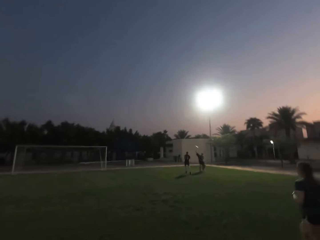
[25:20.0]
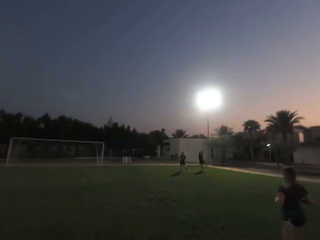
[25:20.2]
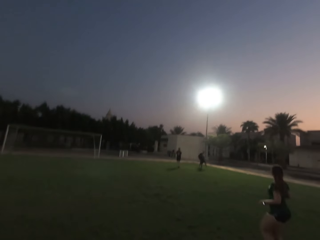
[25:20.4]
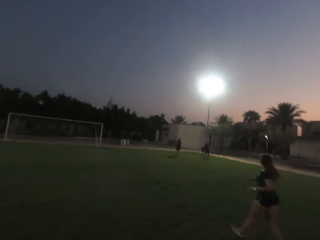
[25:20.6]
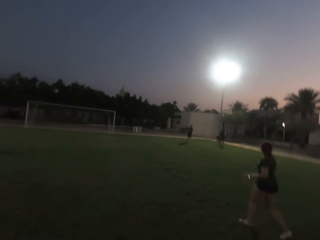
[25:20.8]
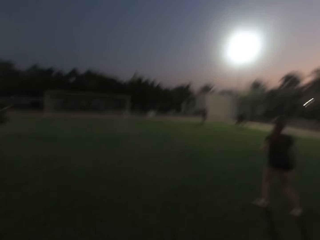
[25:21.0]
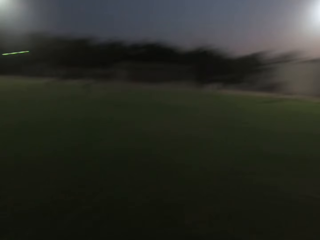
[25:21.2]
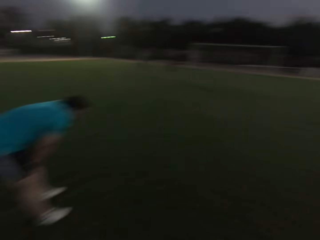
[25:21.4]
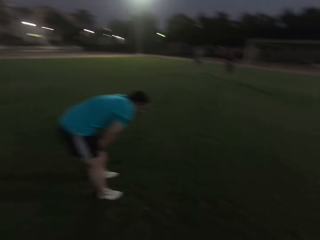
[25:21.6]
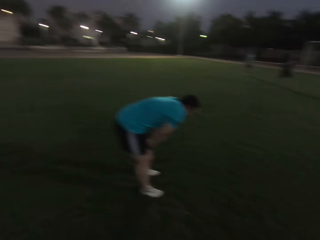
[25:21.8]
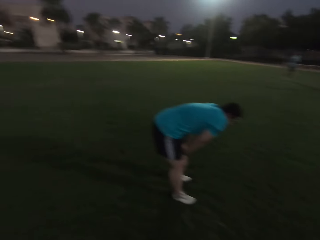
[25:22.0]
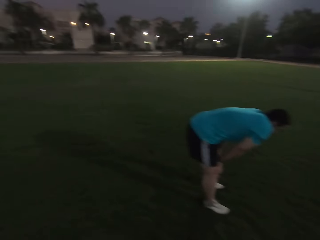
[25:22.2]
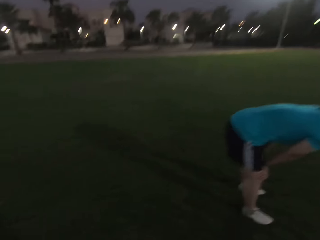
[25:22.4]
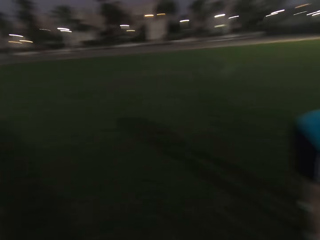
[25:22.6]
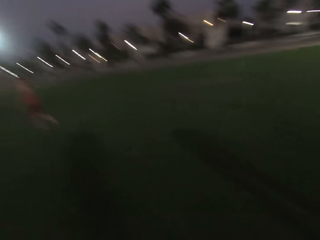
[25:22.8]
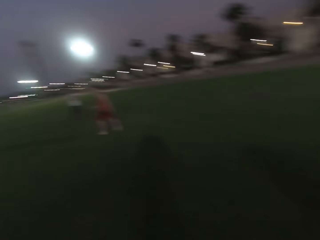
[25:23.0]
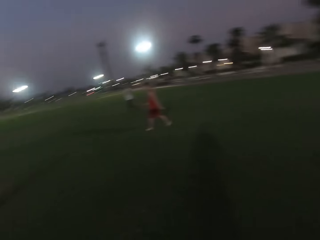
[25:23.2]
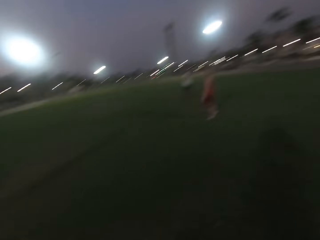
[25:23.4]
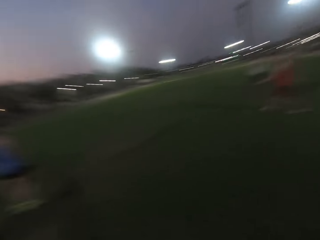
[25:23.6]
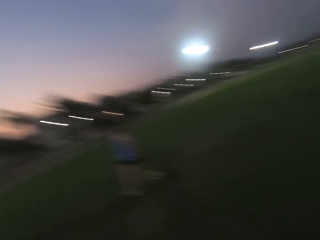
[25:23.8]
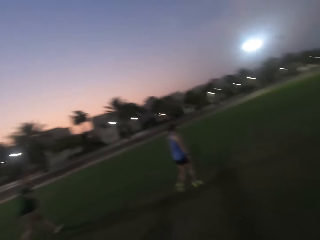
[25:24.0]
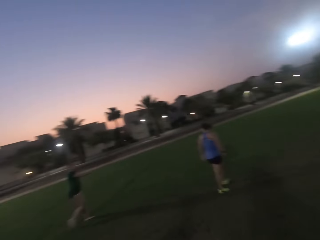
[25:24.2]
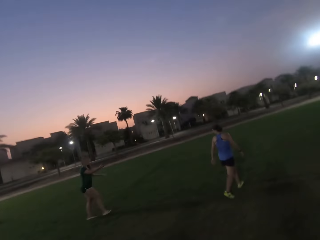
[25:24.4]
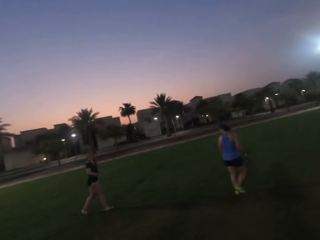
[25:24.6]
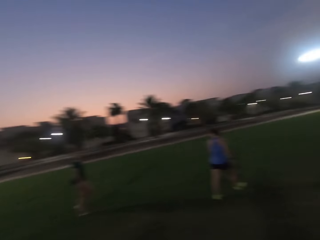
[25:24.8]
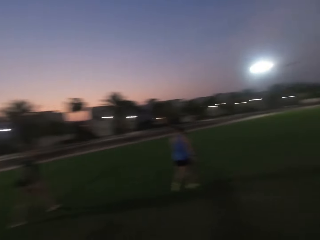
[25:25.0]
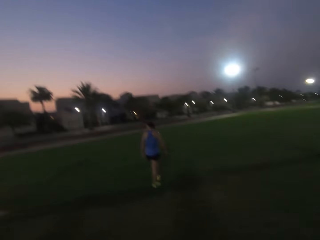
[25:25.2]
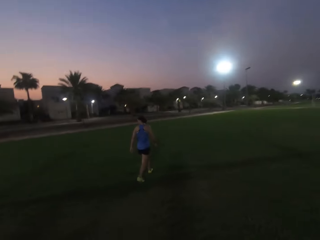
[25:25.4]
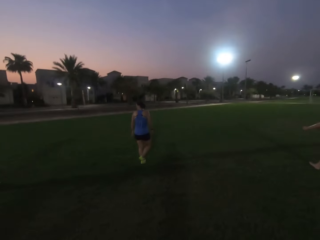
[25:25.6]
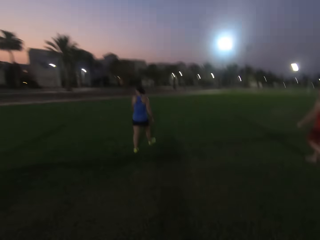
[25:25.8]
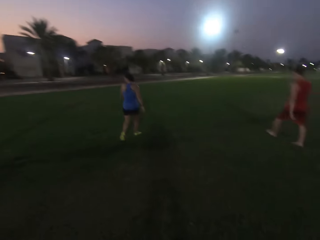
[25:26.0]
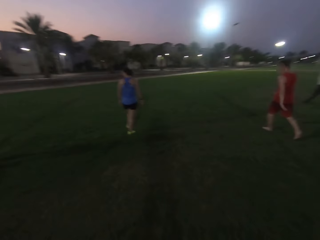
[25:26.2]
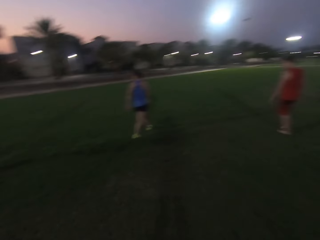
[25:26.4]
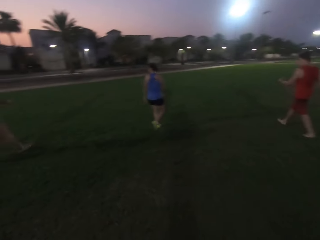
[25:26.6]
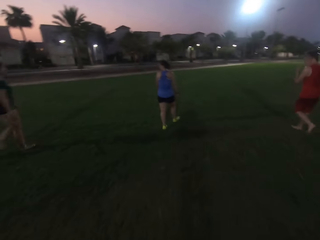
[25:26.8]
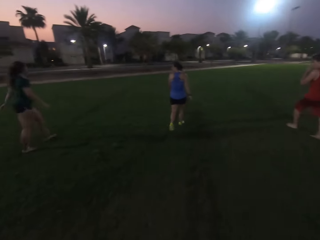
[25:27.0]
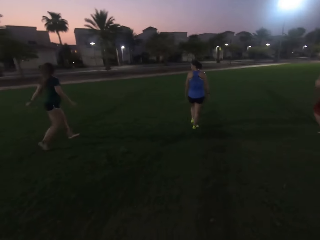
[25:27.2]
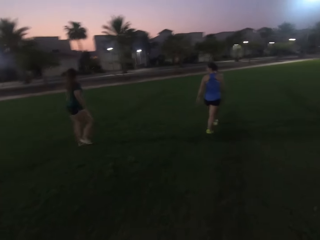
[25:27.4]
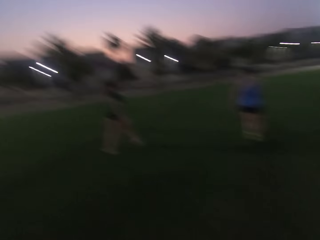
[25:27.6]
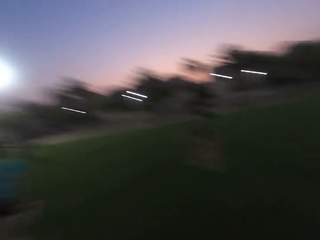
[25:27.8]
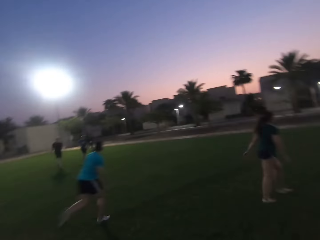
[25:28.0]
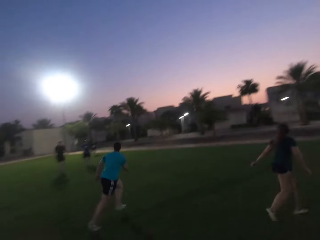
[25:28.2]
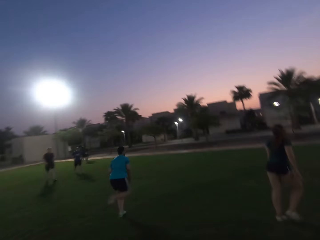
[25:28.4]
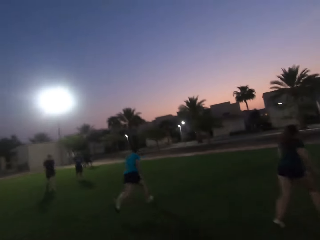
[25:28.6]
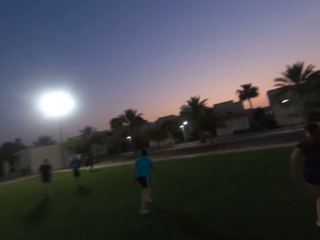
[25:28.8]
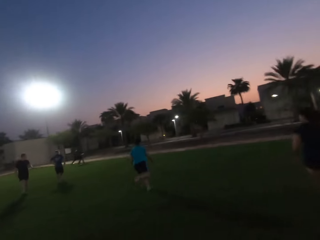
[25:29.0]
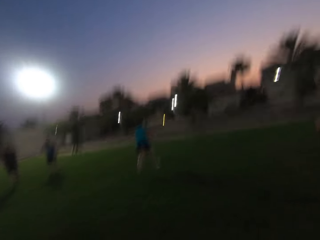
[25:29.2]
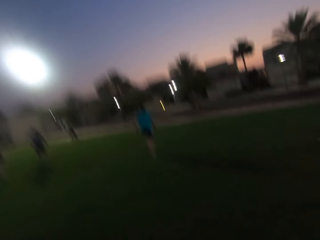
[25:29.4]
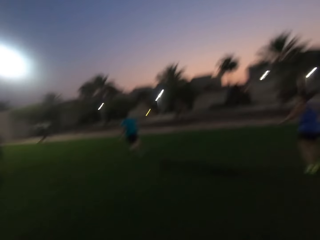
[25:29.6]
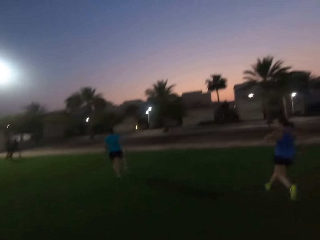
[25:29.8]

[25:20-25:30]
The camera wearer looks around. They walk forward.

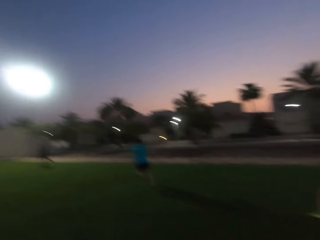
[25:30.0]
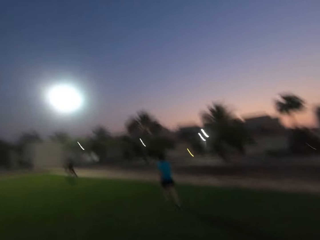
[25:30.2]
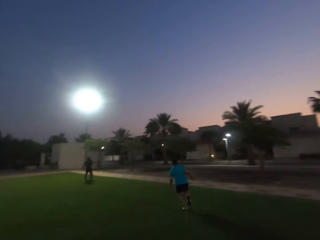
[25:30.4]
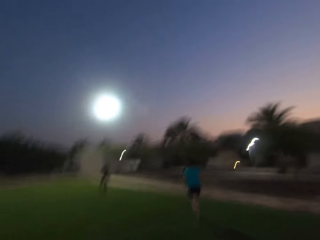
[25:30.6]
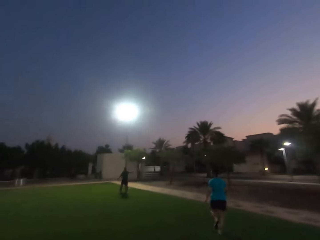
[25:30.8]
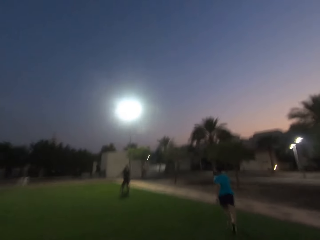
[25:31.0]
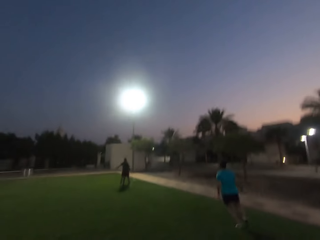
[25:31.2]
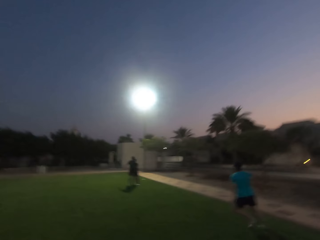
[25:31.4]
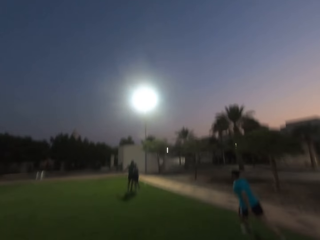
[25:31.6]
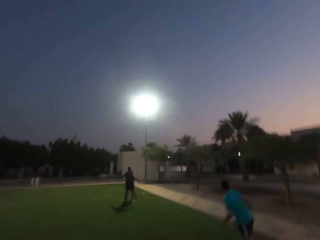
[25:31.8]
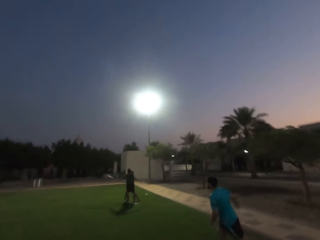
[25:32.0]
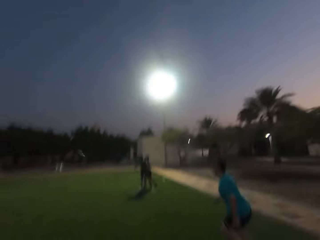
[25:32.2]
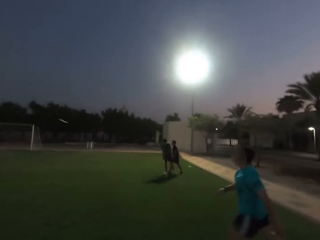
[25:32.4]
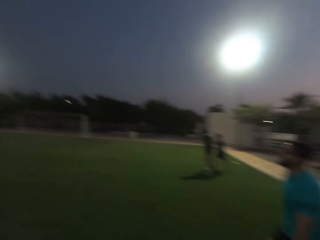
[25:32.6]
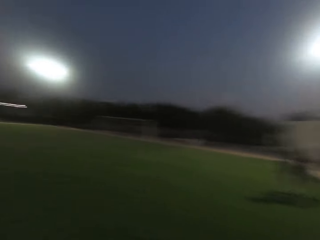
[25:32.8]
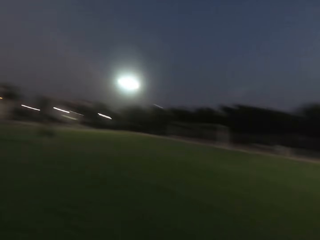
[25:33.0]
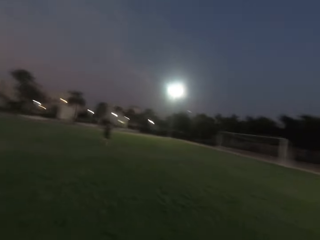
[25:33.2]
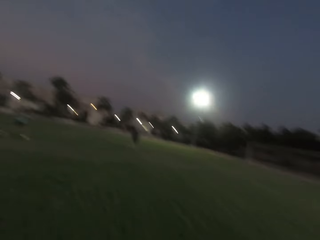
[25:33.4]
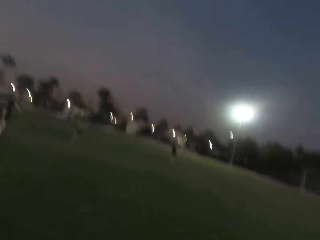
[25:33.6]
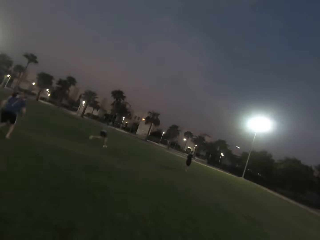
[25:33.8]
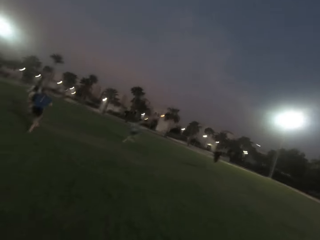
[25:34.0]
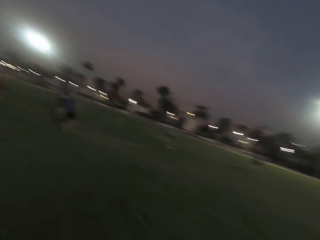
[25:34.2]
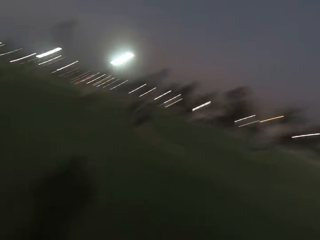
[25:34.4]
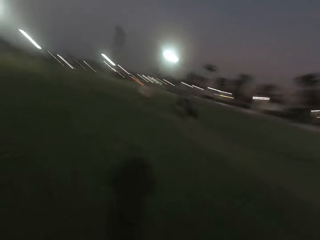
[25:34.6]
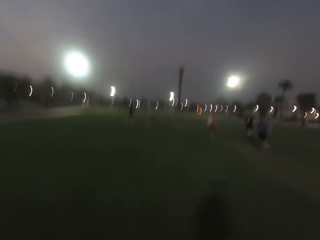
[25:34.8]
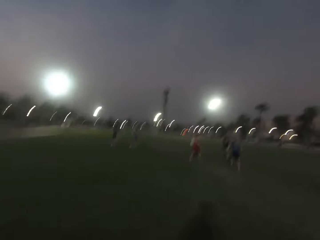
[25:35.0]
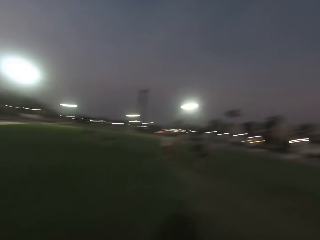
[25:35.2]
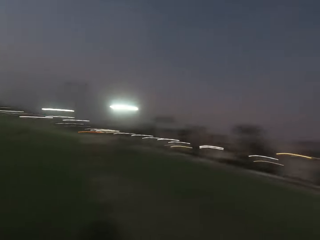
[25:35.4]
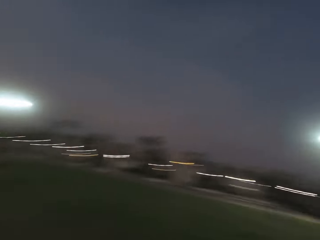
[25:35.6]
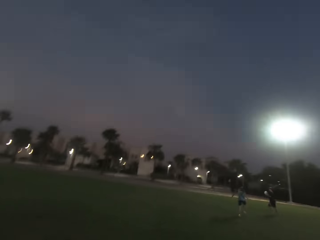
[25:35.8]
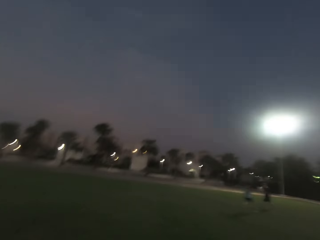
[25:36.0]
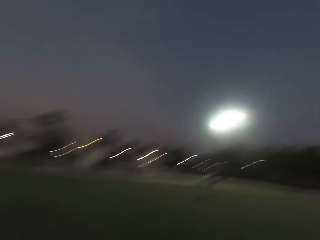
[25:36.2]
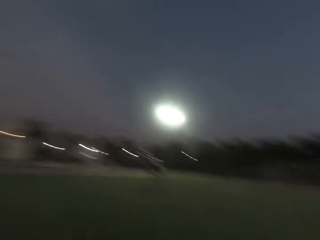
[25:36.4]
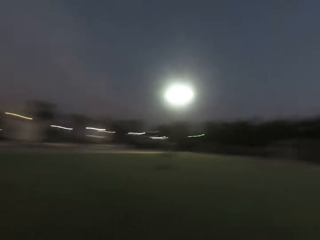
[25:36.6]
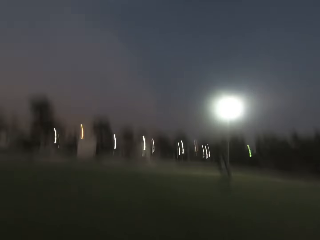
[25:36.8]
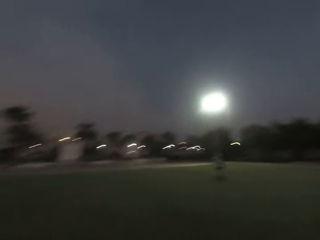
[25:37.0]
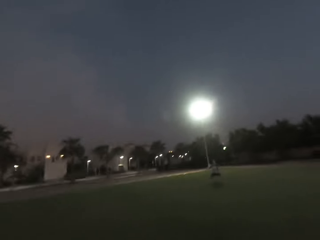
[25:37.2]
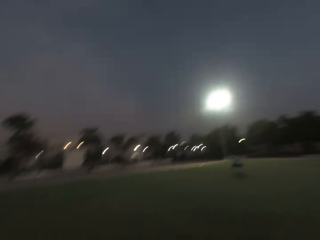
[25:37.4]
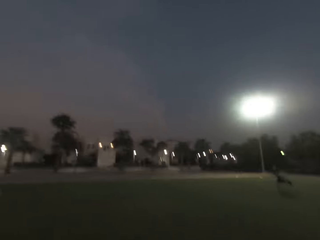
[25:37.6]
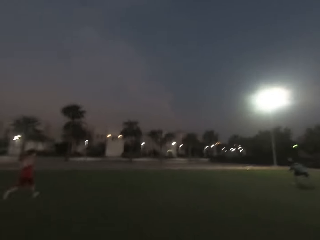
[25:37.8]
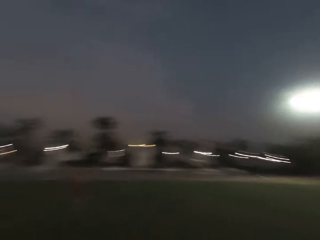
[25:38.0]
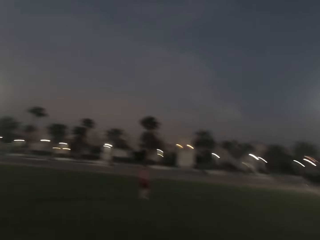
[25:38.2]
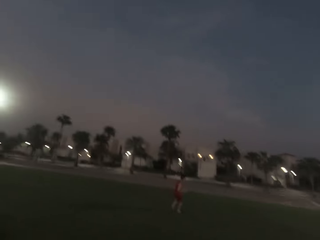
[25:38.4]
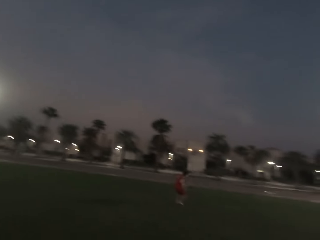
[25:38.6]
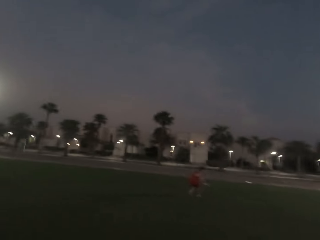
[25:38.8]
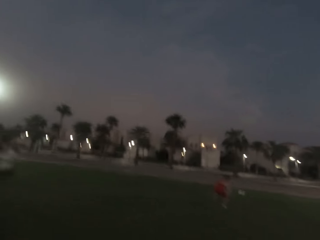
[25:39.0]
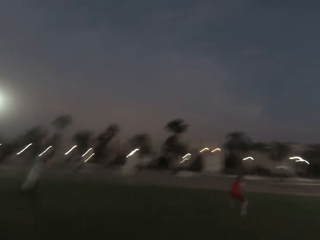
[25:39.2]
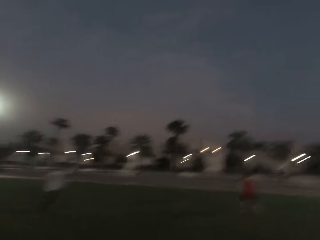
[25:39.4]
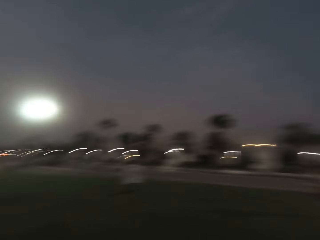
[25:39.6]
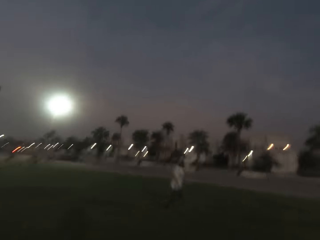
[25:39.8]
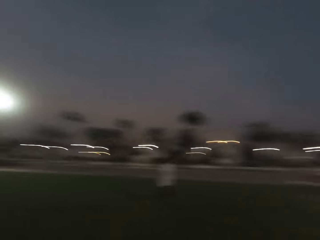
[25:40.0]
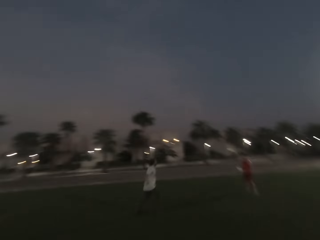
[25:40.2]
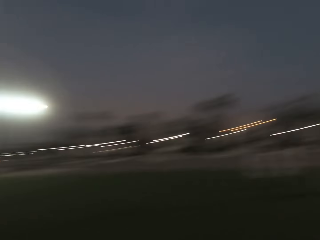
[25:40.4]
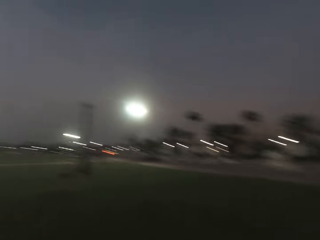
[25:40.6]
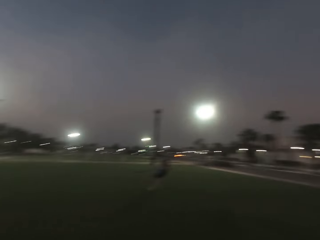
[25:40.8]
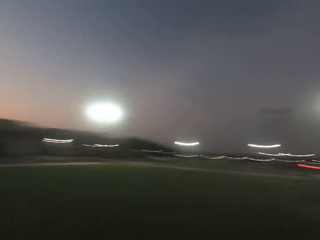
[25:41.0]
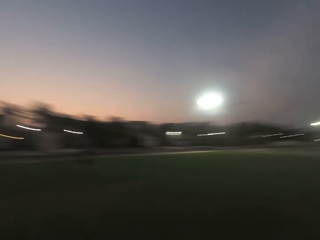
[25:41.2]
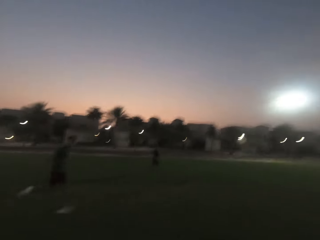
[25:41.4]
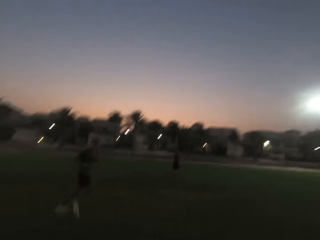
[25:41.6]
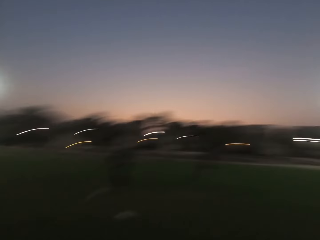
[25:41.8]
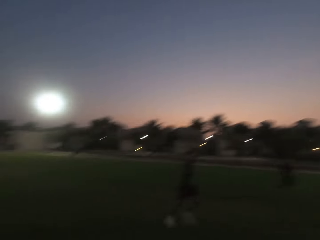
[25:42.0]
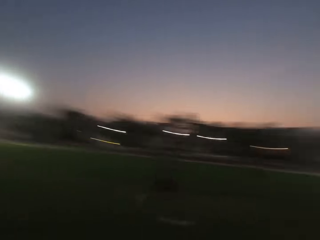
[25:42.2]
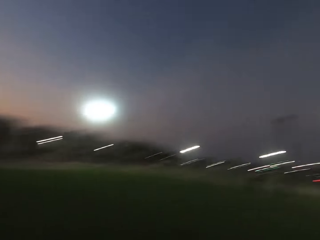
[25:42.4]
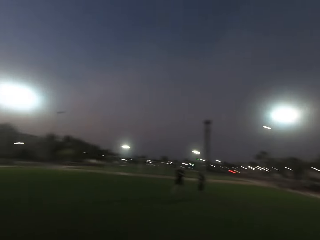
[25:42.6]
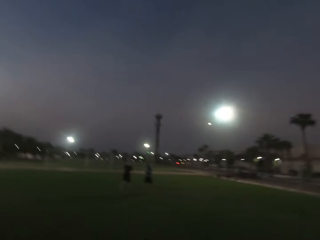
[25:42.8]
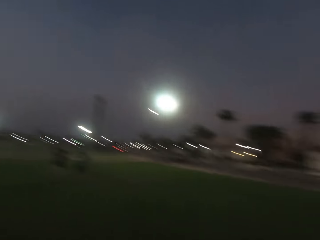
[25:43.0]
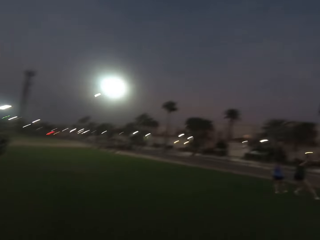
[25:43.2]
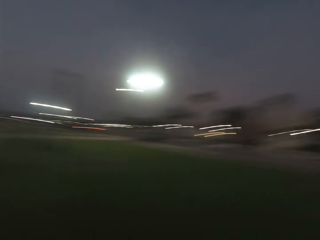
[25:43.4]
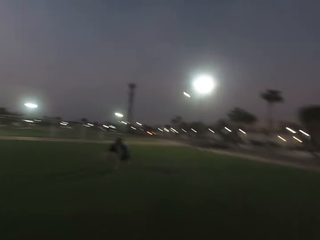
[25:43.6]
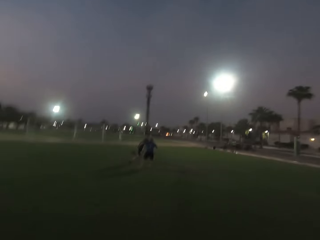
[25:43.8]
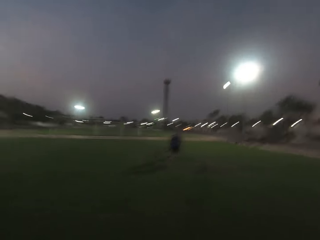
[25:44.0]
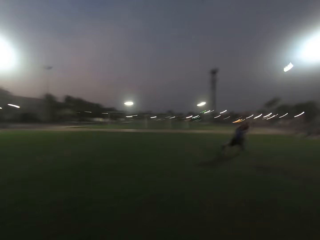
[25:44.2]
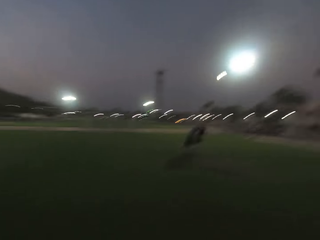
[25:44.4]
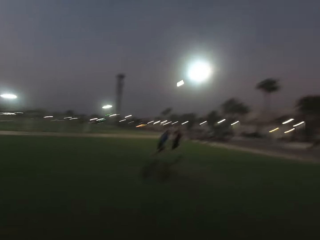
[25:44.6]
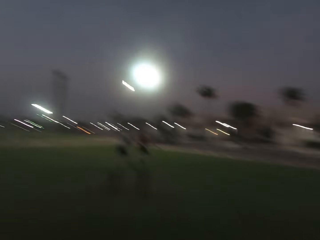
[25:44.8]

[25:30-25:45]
The camera wearer runs left. They run around.
